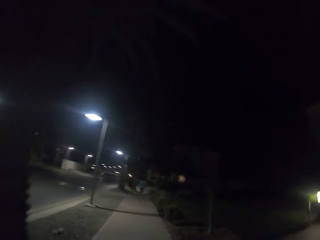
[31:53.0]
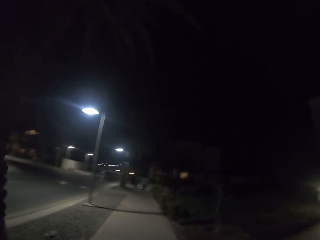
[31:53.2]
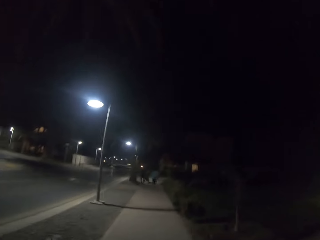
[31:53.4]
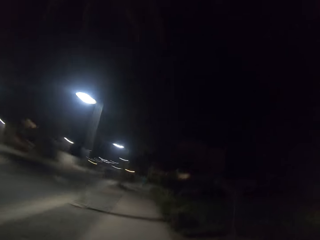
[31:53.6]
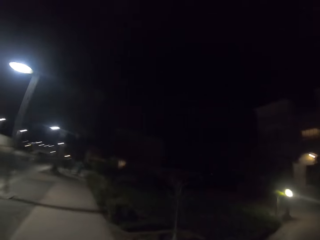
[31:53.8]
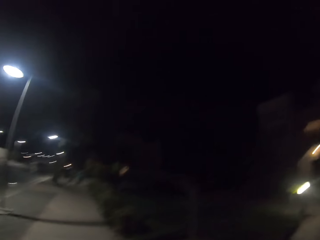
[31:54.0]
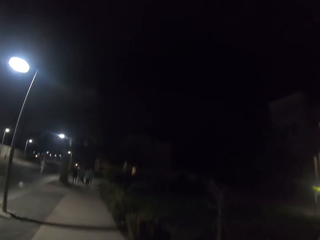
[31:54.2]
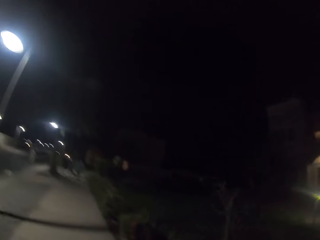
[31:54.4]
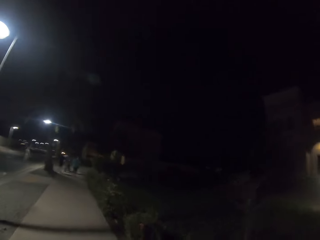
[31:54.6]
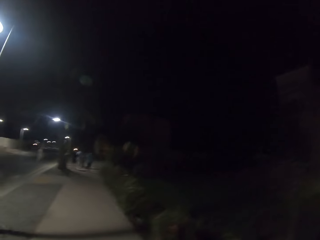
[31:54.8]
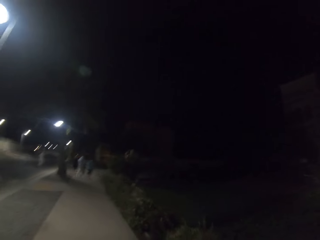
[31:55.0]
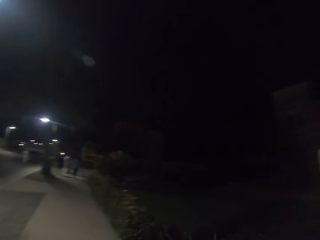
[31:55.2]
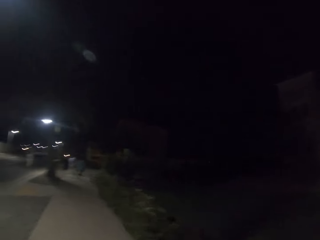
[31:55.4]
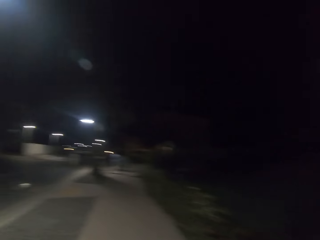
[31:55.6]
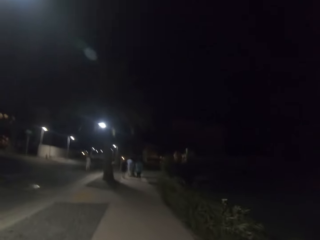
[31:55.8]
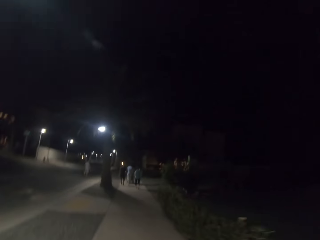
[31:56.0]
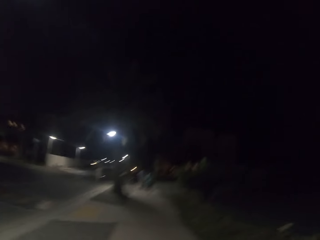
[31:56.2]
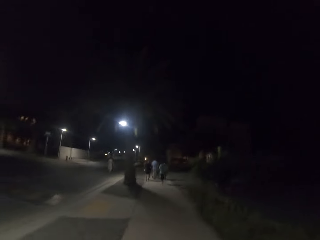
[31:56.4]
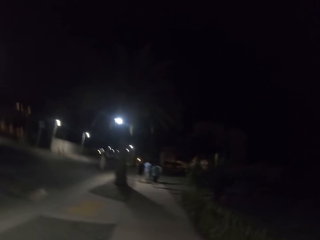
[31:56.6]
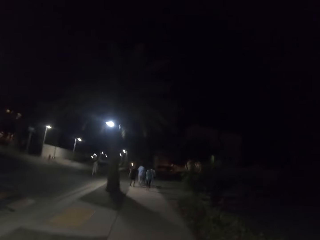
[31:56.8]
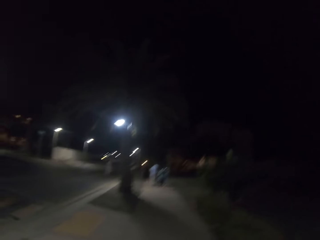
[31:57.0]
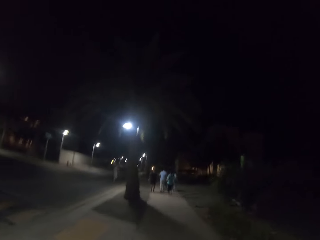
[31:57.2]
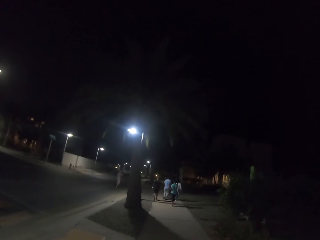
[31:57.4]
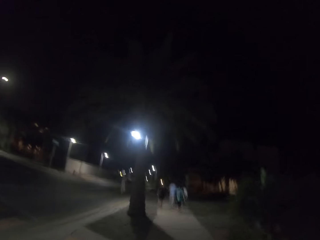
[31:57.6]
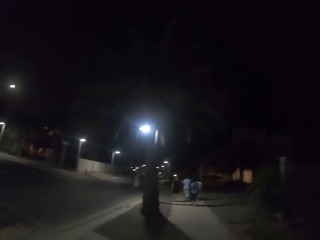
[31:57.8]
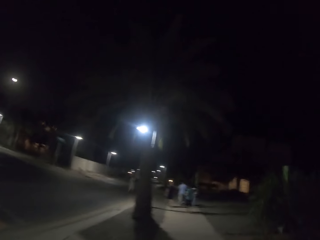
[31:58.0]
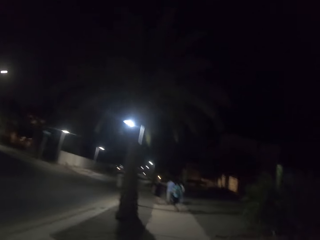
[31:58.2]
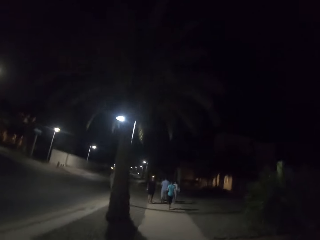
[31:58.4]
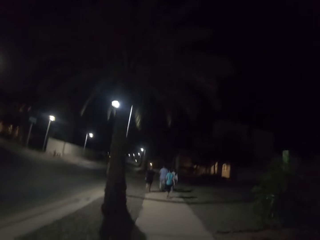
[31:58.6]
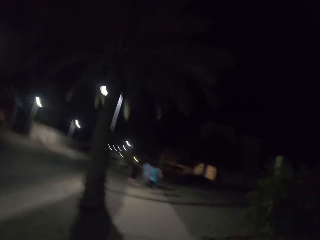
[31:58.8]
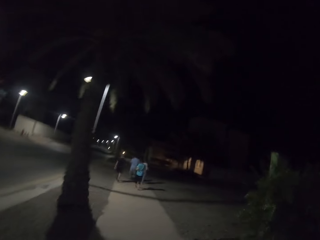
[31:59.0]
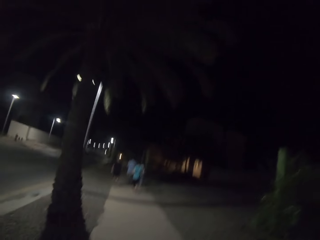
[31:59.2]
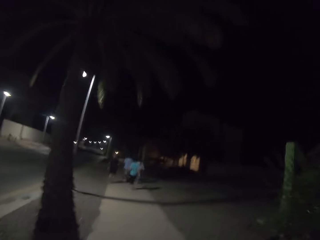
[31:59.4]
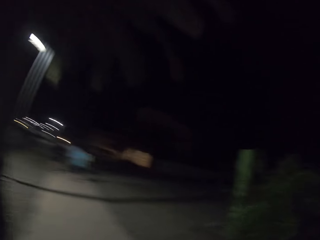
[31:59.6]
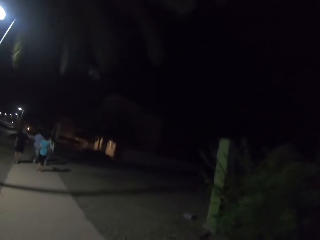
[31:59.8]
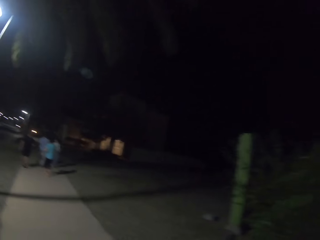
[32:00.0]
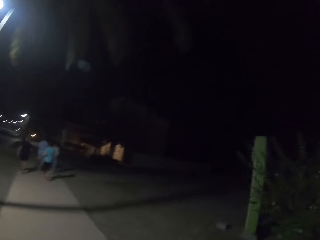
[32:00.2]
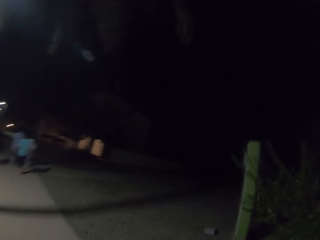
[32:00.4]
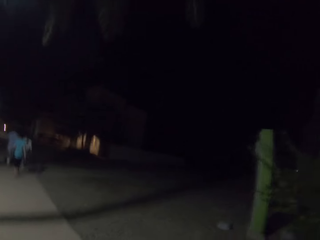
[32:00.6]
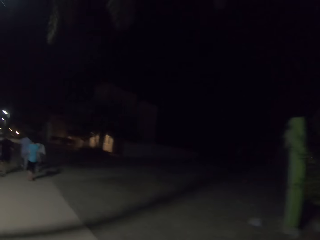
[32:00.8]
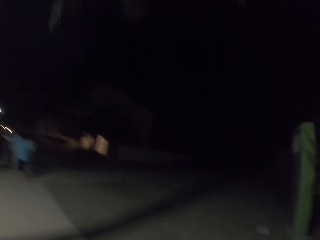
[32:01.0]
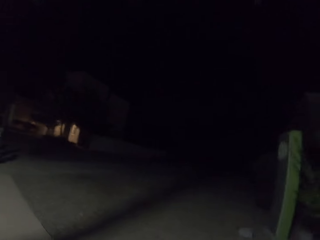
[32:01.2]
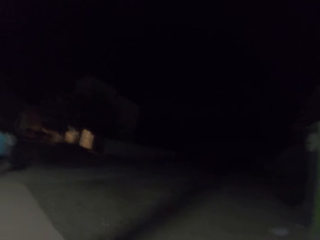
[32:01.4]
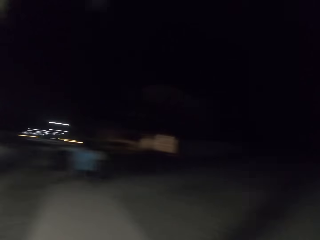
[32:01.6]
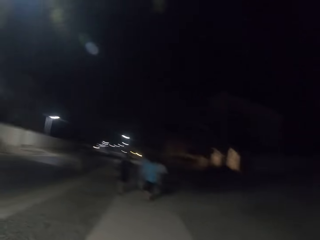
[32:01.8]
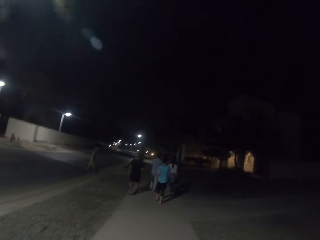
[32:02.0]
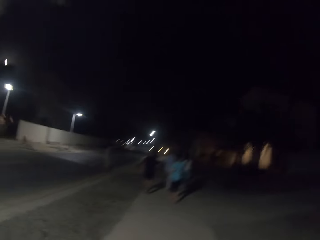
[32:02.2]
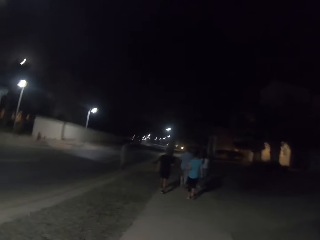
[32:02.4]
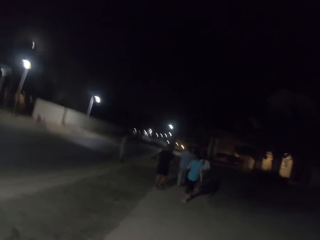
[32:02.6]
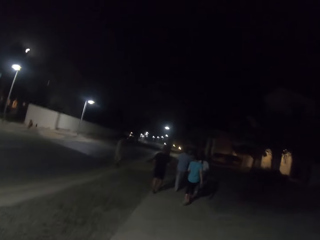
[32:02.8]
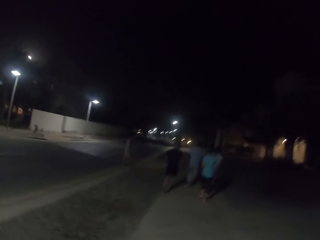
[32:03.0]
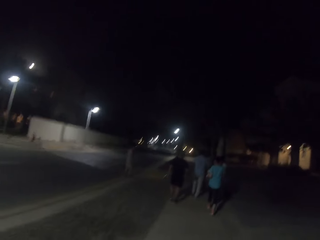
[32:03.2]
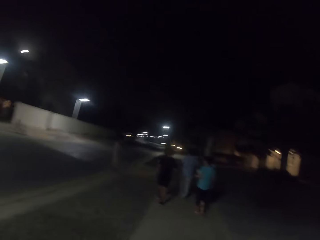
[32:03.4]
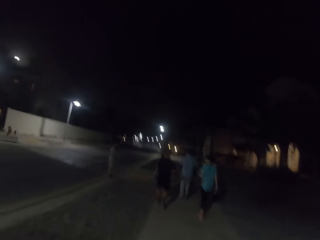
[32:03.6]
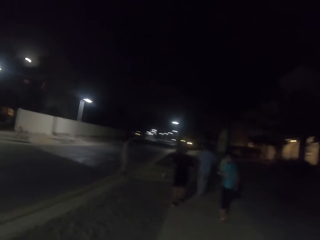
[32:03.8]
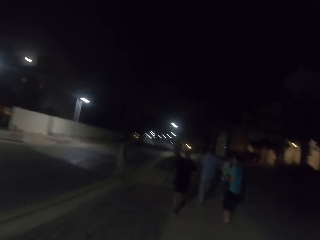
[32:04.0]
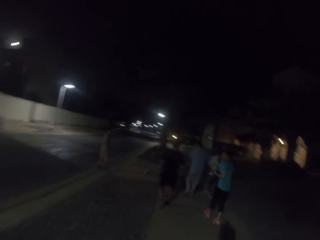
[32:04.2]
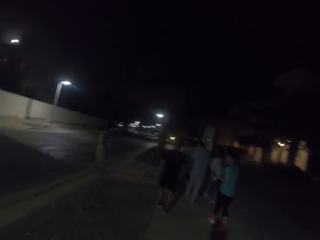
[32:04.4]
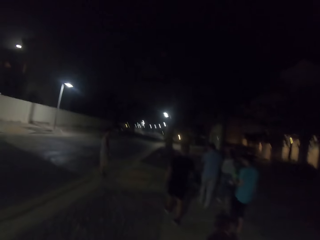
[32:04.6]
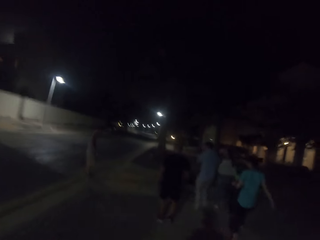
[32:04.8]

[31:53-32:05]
The camera wearer looks around. They jog around.

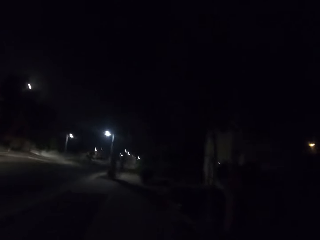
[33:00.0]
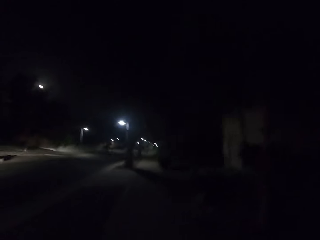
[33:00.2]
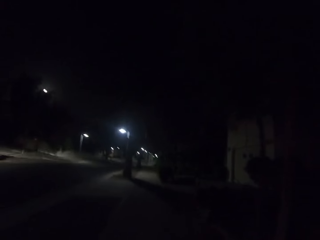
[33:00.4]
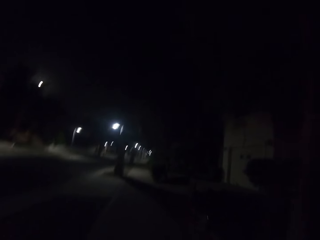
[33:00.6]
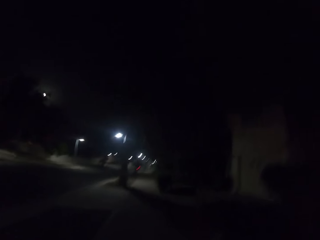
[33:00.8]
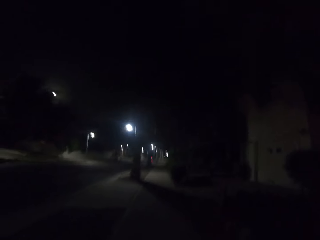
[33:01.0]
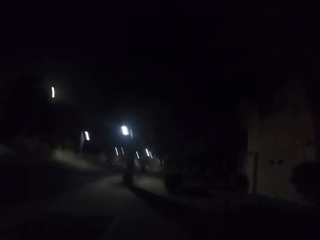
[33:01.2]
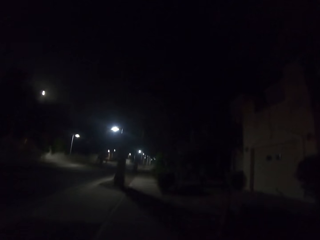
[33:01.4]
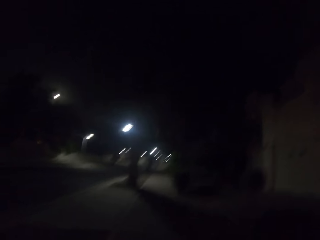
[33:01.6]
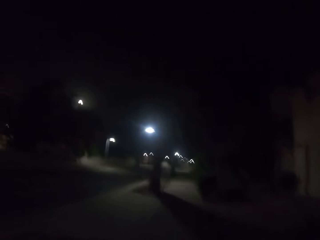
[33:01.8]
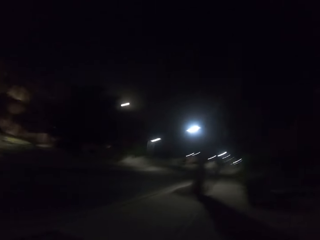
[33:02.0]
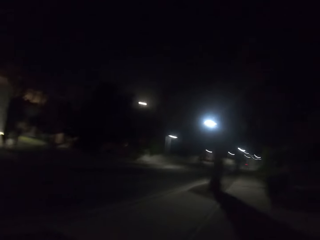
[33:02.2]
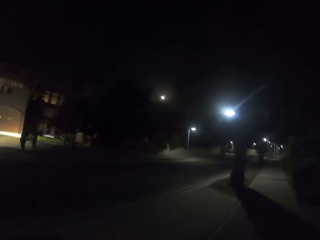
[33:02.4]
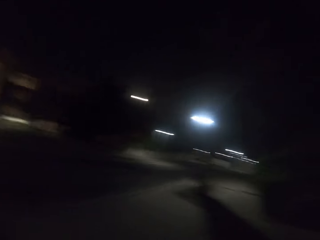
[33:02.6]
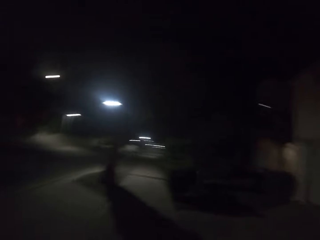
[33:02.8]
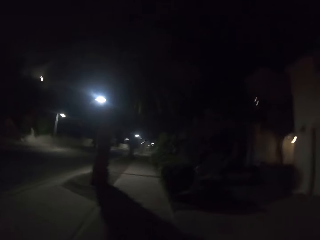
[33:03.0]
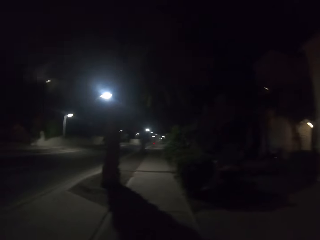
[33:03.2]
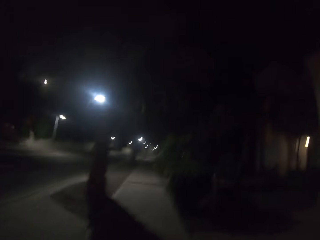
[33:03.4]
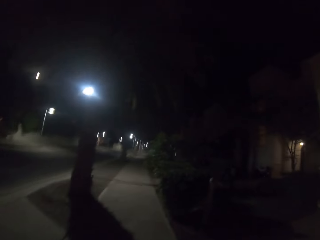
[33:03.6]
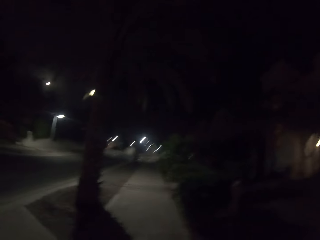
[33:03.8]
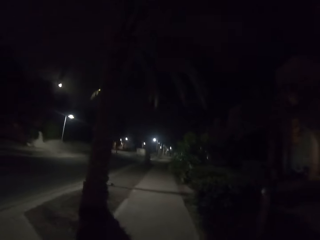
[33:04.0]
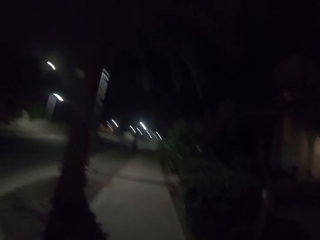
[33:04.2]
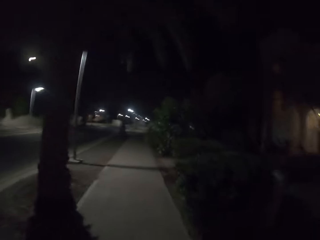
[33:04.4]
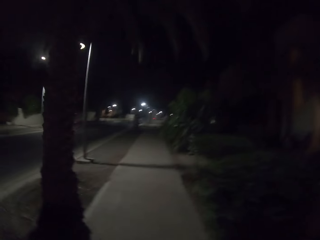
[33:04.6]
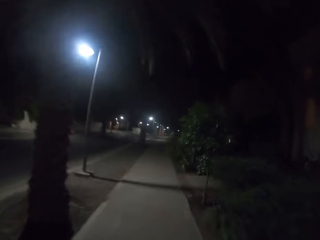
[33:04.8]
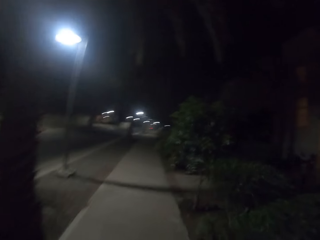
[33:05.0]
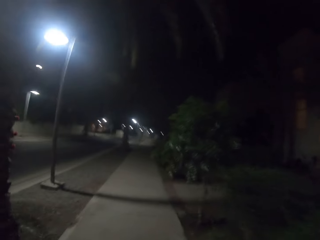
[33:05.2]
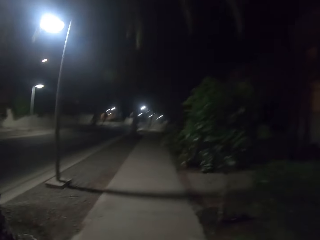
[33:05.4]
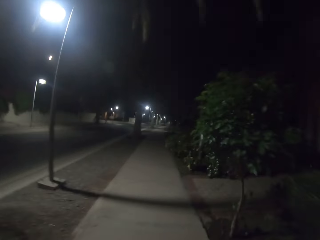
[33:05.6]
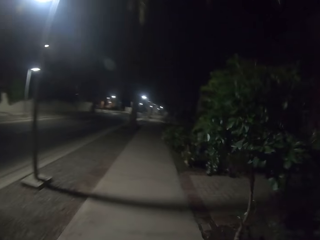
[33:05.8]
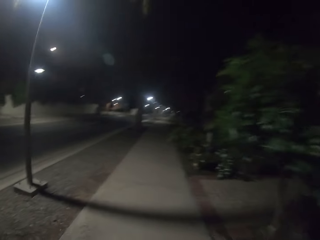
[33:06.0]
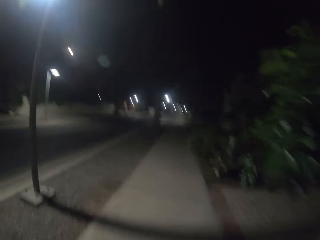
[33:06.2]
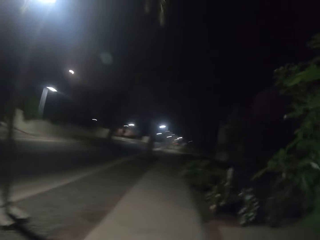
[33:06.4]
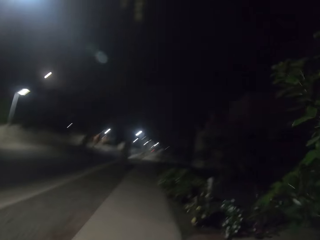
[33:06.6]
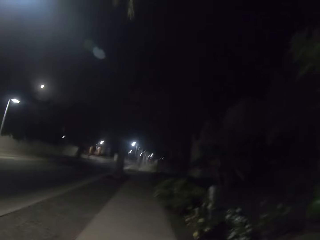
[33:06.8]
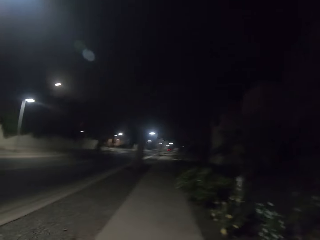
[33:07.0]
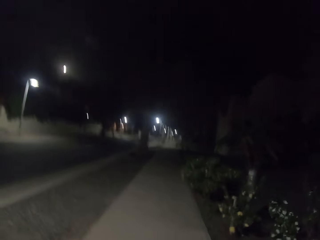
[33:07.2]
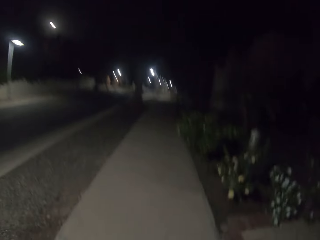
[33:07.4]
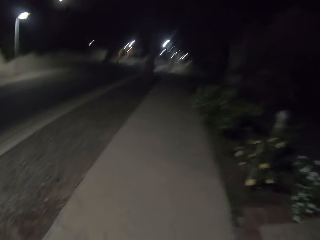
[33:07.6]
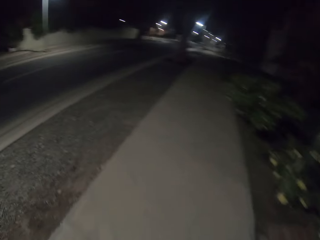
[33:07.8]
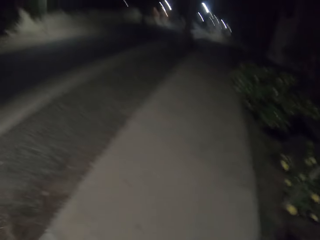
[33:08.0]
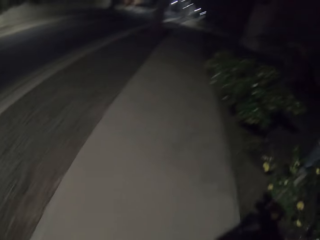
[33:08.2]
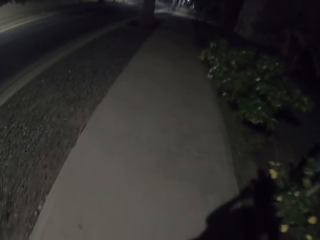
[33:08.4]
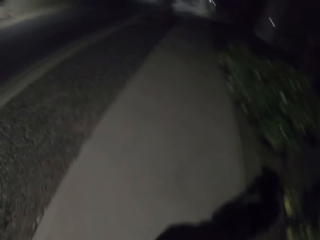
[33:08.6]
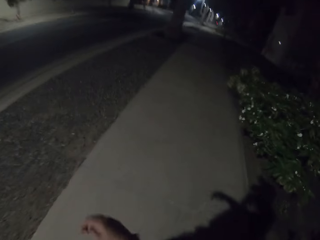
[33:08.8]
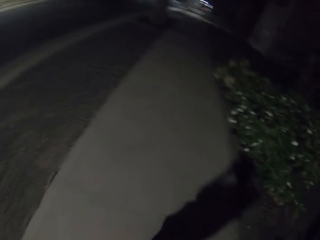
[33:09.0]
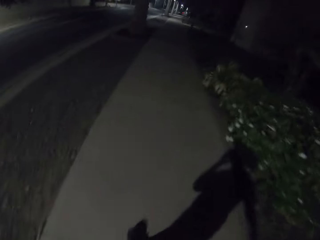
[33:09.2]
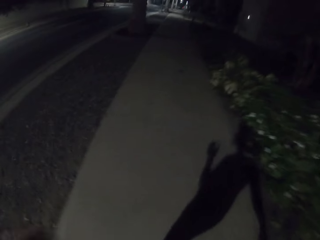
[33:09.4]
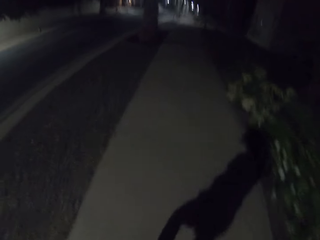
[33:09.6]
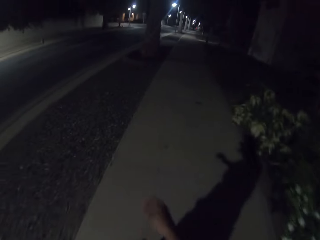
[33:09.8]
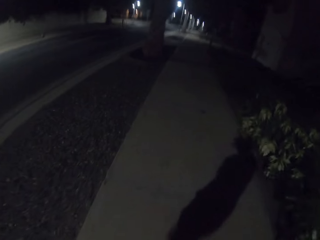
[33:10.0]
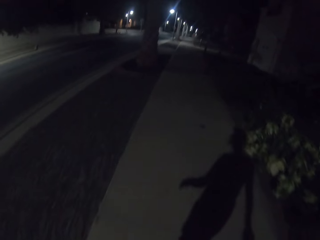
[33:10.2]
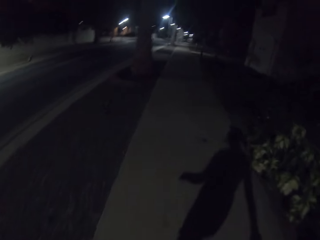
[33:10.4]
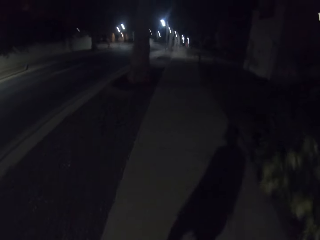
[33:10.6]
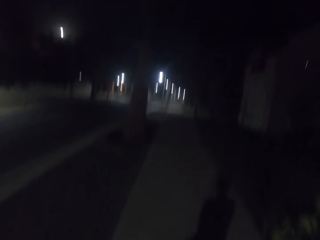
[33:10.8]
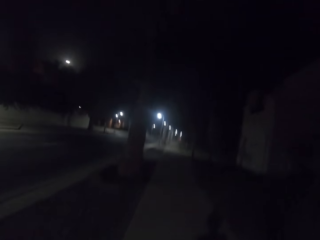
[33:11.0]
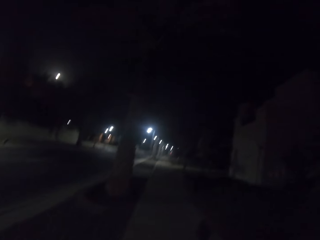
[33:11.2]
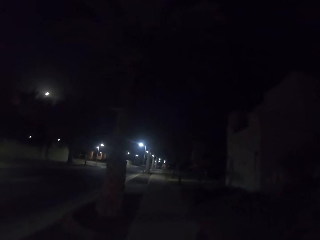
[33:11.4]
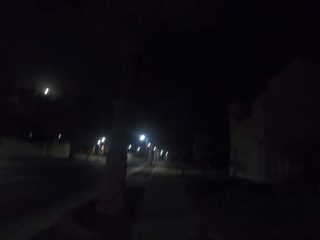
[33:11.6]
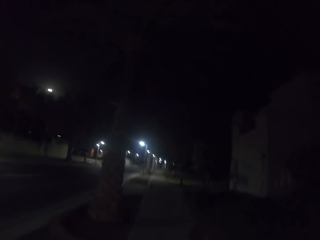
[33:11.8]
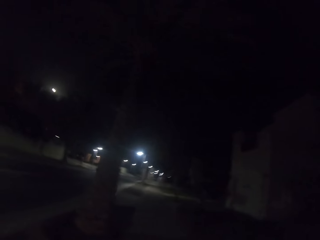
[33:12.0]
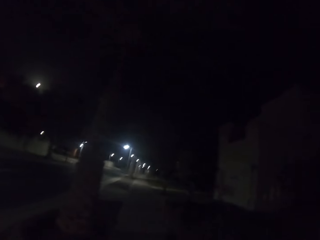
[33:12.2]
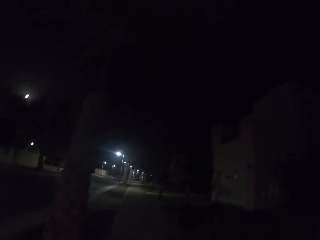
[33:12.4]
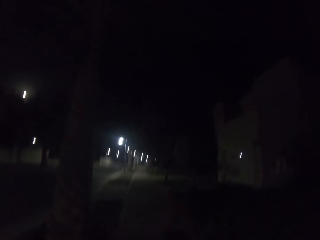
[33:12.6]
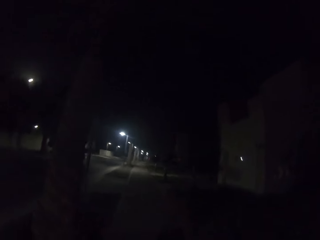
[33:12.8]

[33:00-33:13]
The camera wearer looks around. They jog around. They walk on the sidewalk.
